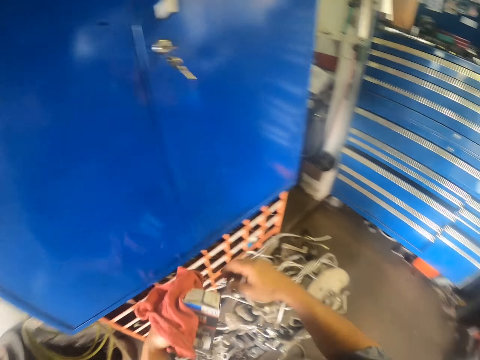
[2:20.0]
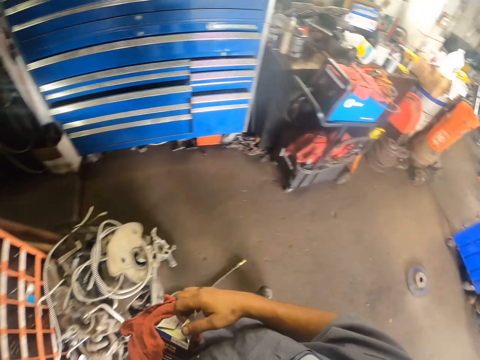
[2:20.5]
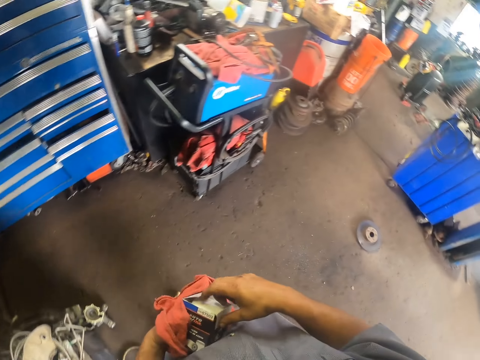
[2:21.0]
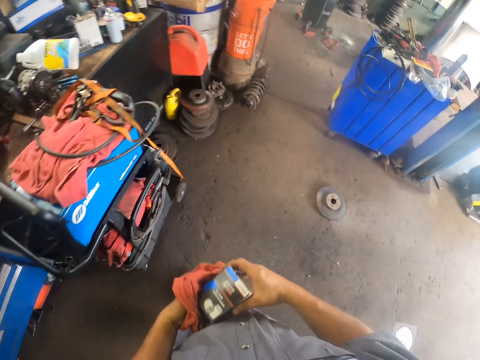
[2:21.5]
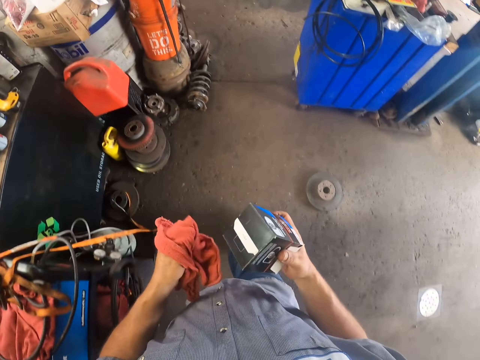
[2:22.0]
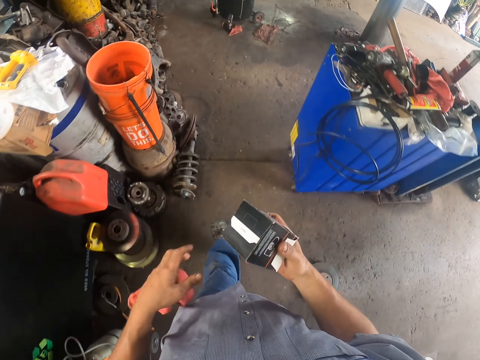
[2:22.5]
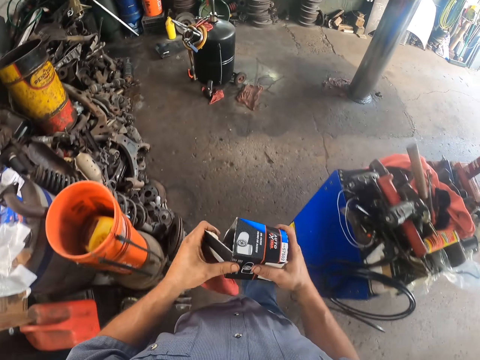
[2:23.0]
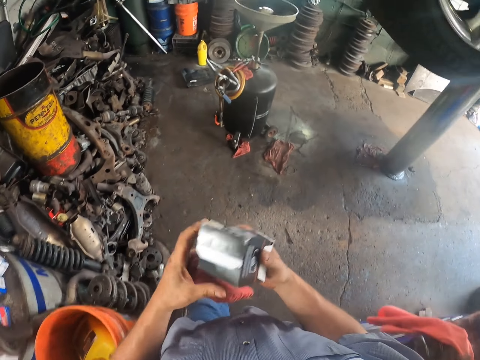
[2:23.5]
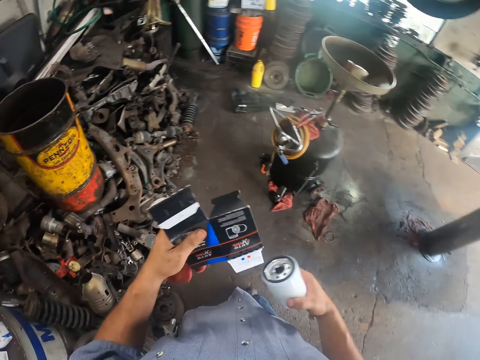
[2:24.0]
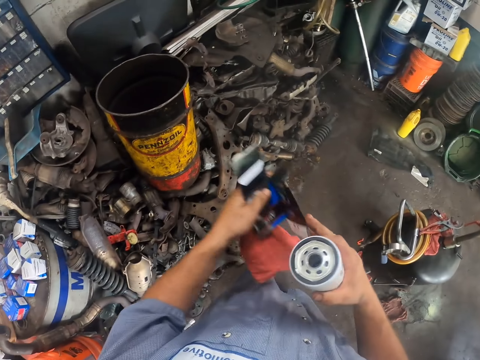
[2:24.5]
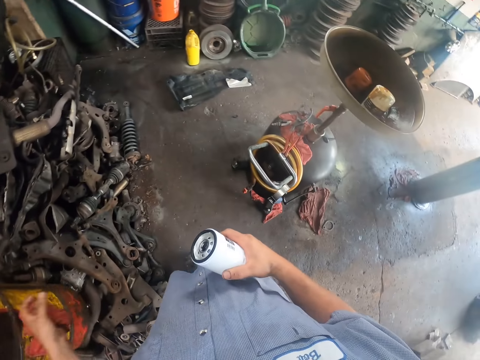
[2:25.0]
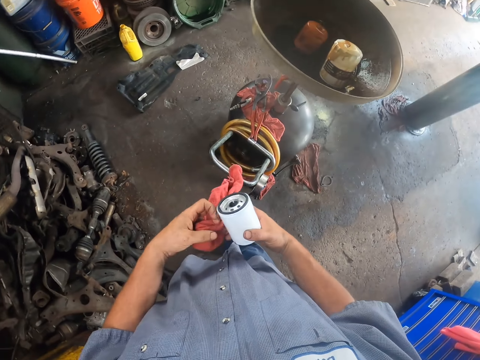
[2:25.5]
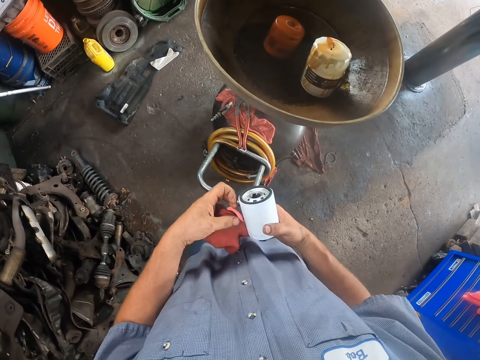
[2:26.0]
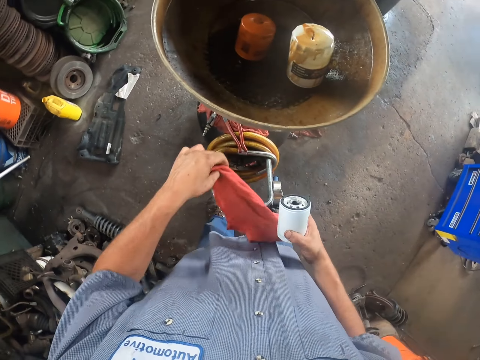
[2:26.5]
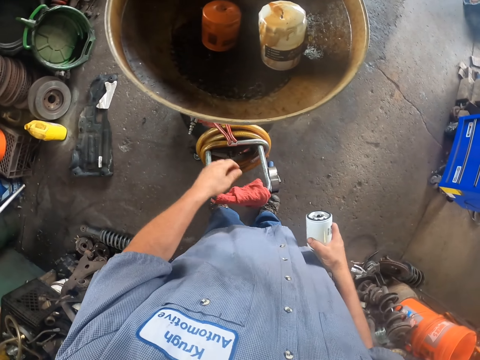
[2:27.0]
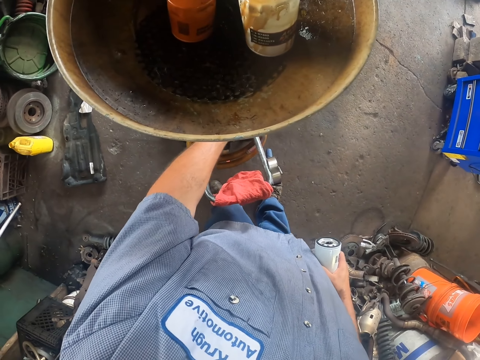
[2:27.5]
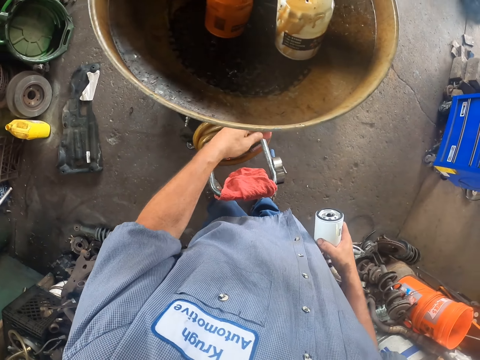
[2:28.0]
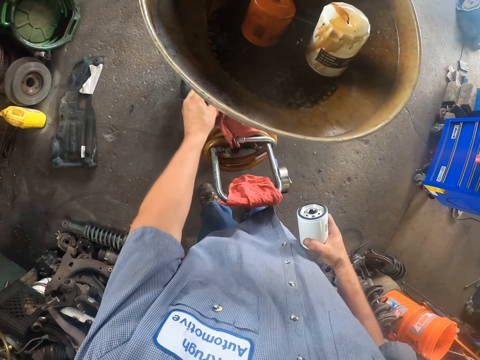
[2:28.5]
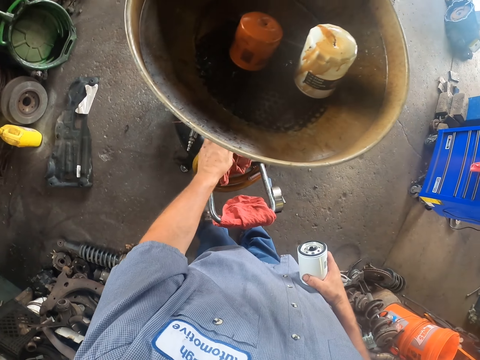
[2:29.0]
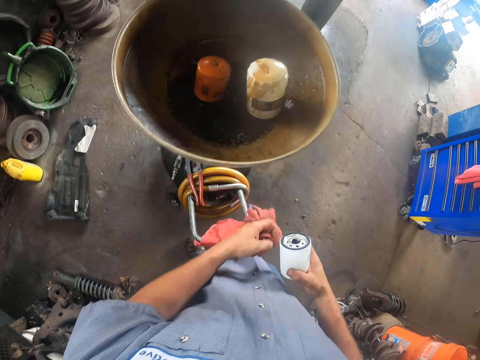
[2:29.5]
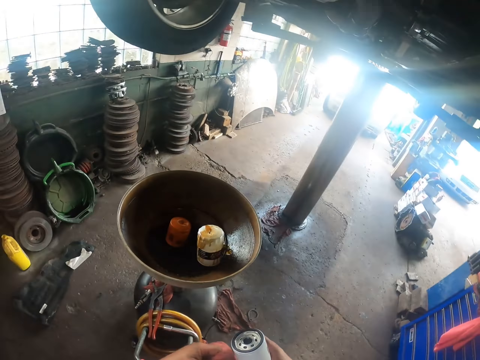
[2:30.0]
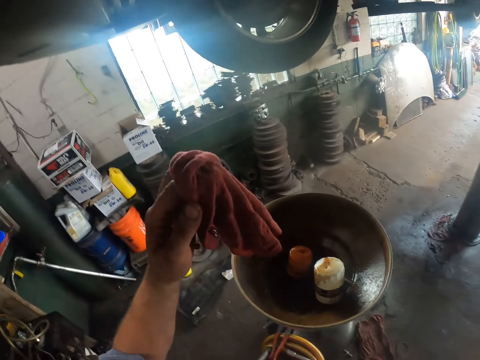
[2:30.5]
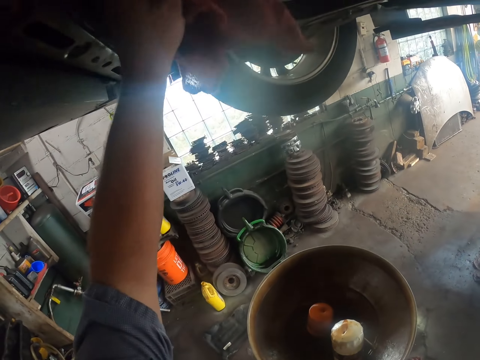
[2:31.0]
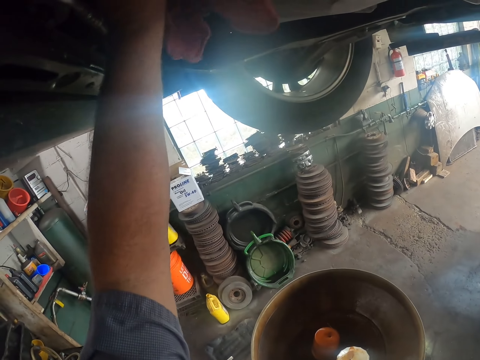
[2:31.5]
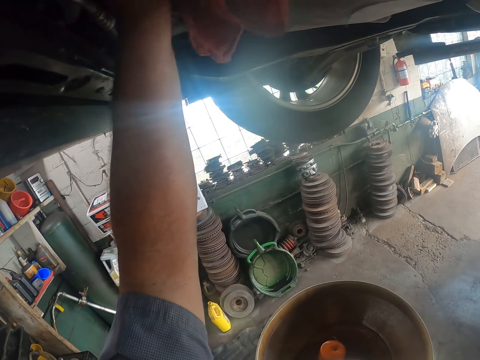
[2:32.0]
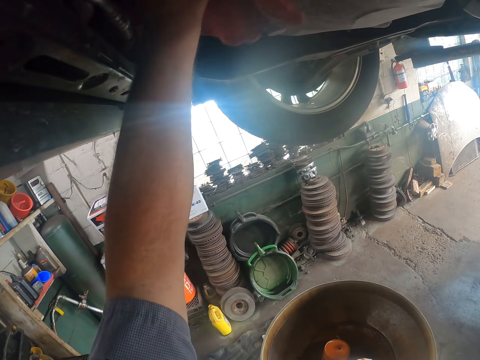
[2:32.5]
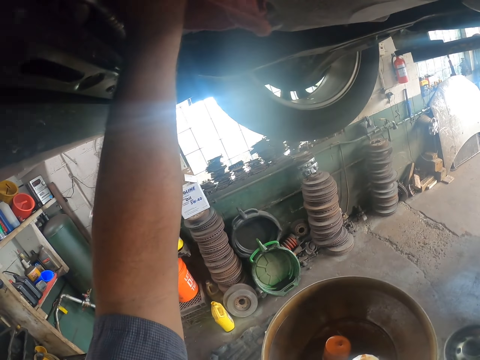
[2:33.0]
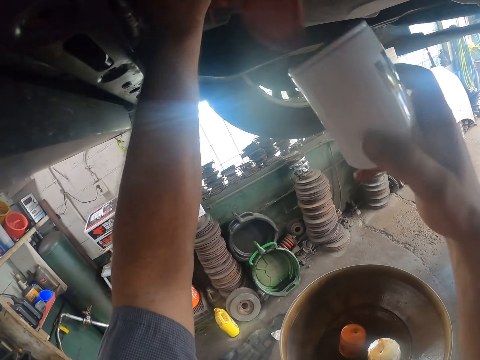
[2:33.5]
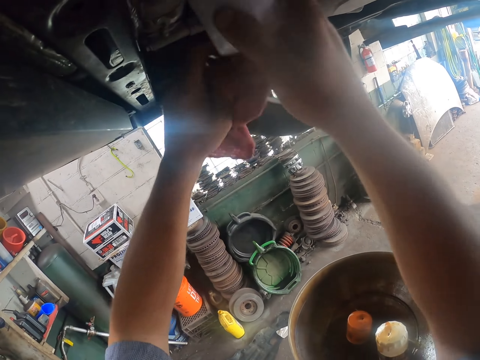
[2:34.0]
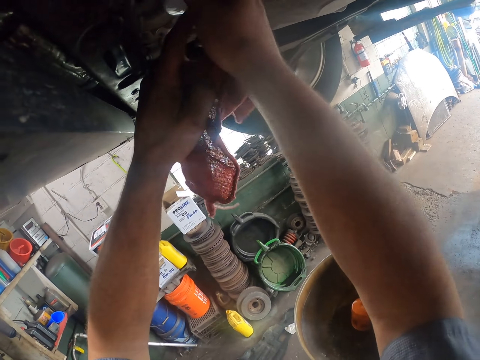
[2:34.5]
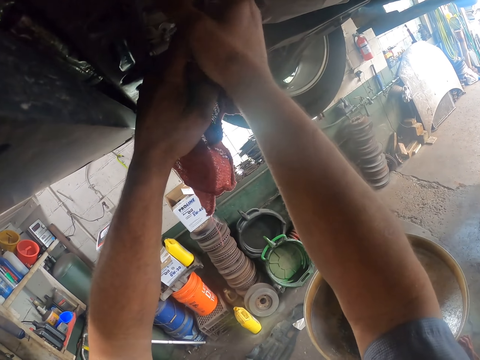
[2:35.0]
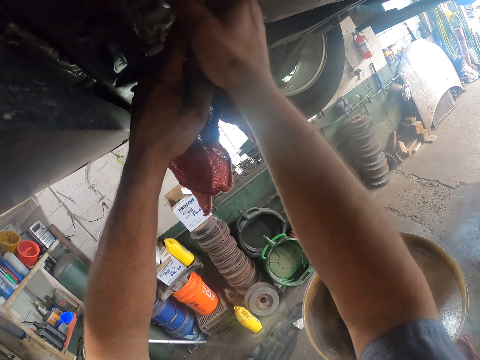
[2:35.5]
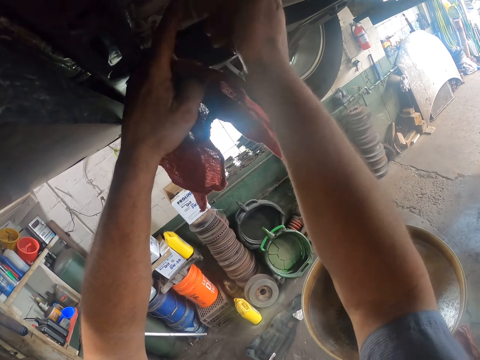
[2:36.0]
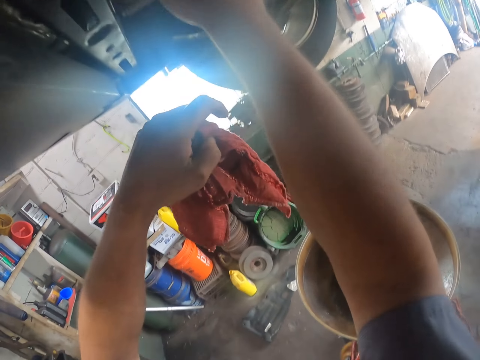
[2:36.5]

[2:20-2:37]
The camera wearer walks around. They remove something from the box. They throw the box away. They put the piece of cloth on the oil drainage handle. They pick up another piece of cloth from the oil drainage. They pull the cloth. They wipe under the car. They fix something under the car.

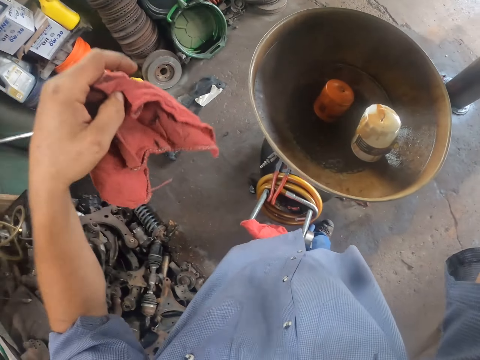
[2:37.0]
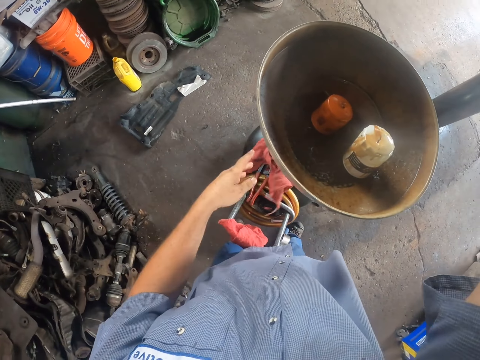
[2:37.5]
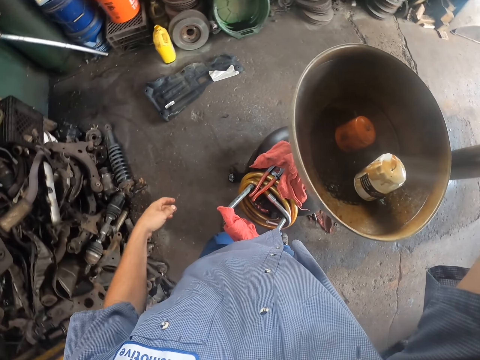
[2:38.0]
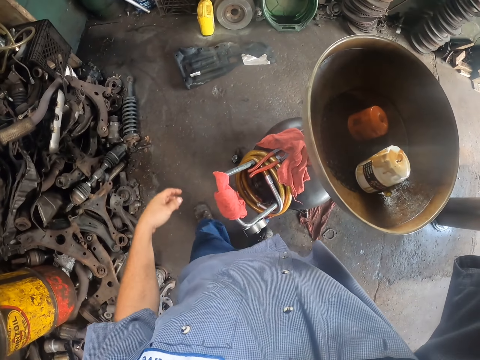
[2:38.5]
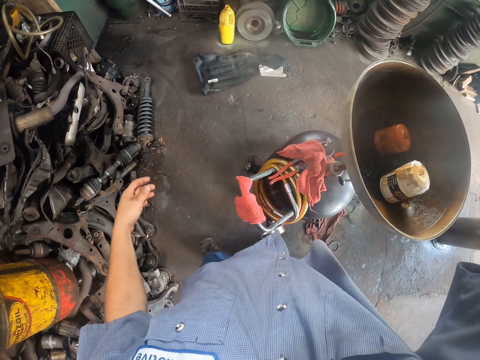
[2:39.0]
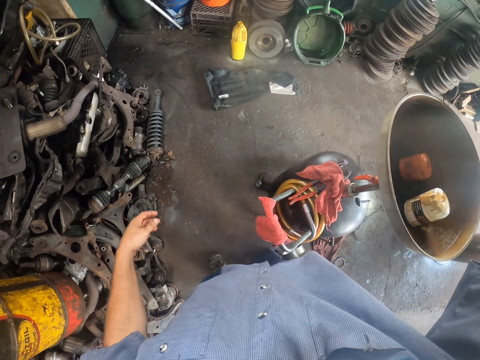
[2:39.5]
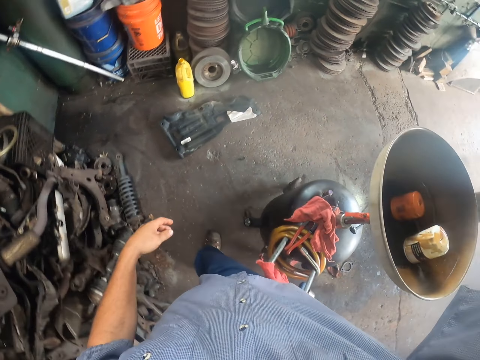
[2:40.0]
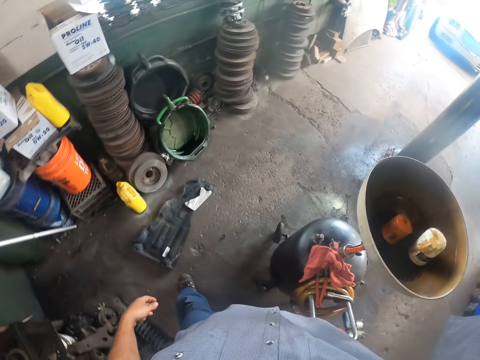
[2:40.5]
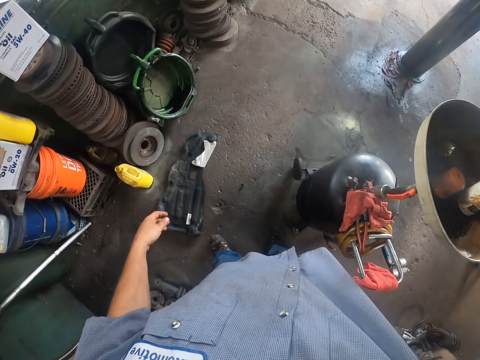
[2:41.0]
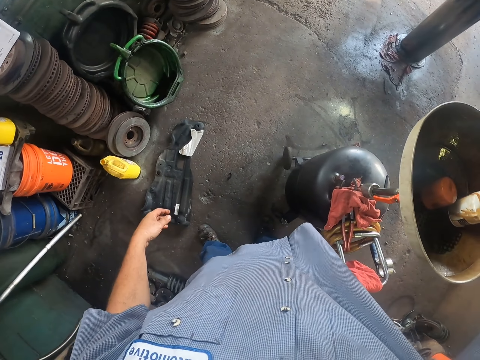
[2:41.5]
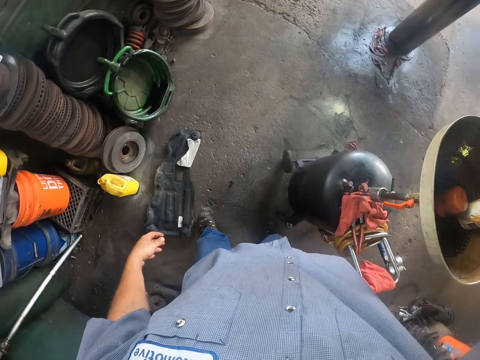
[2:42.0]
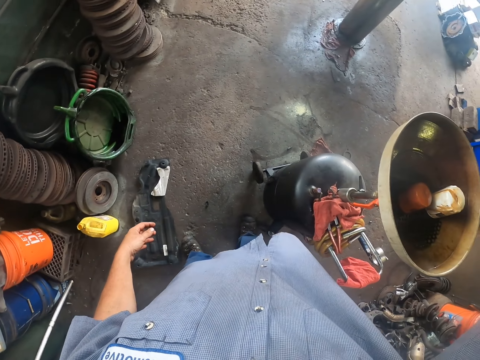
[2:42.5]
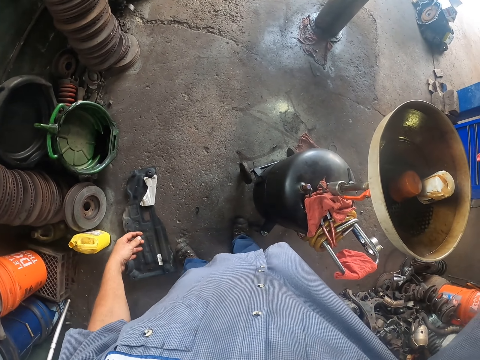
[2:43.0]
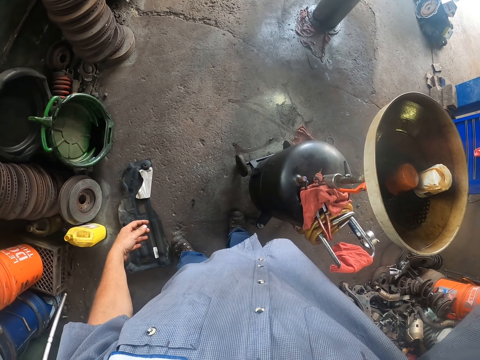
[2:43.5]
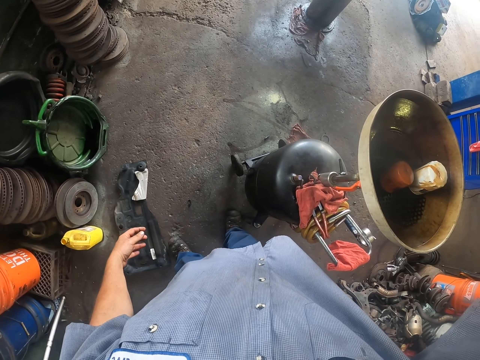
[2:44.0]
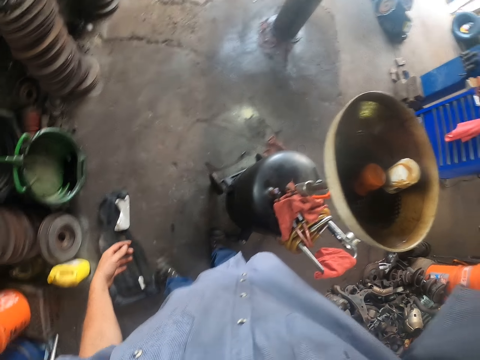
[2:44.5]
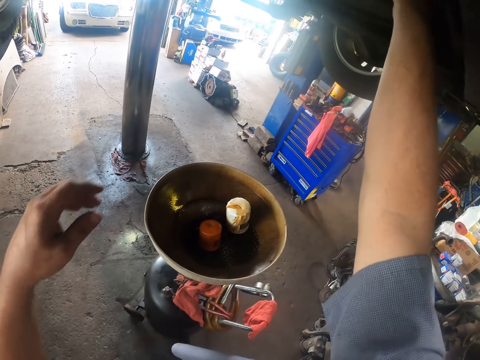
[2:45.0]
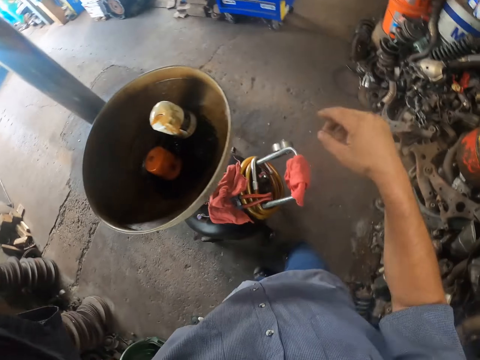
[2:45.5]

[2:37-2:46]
The camera wearer drops the piece of cloth on the oil drainer handle. They fix the engine. They walk around.
